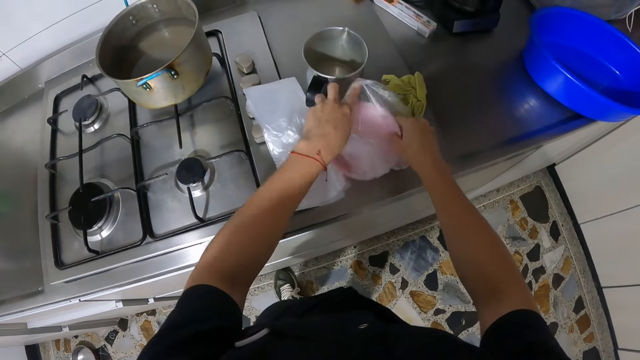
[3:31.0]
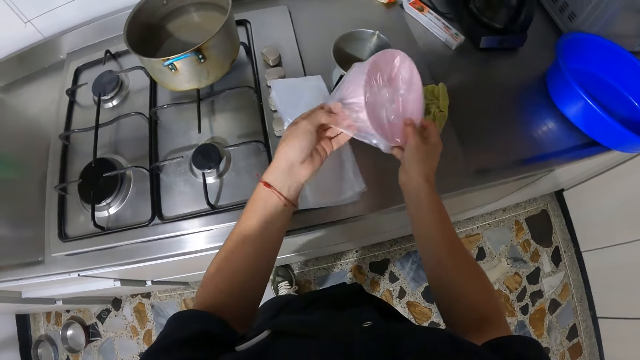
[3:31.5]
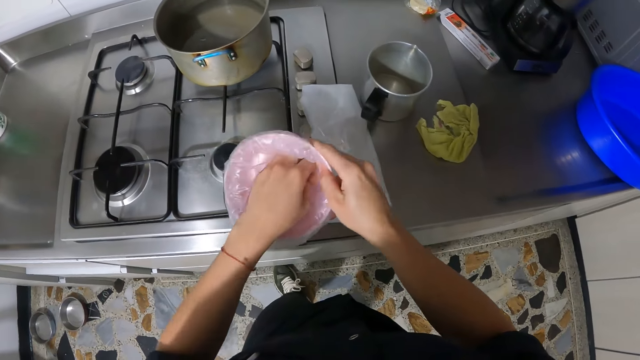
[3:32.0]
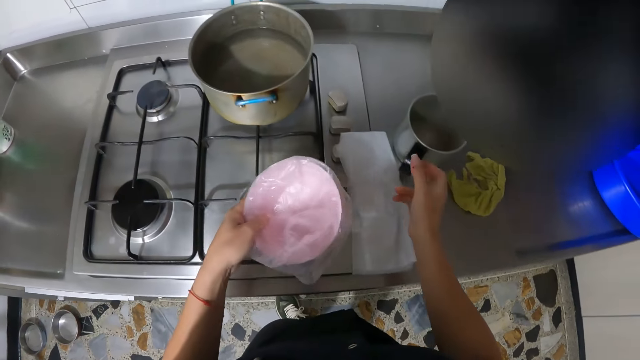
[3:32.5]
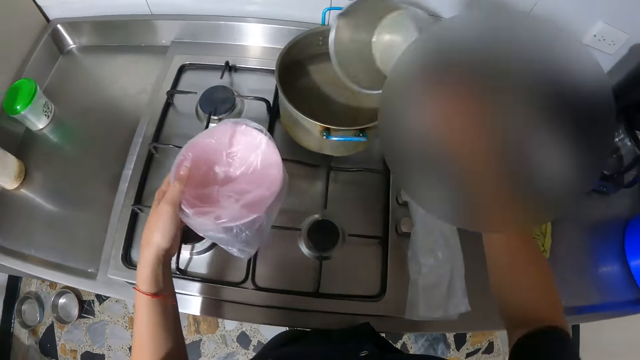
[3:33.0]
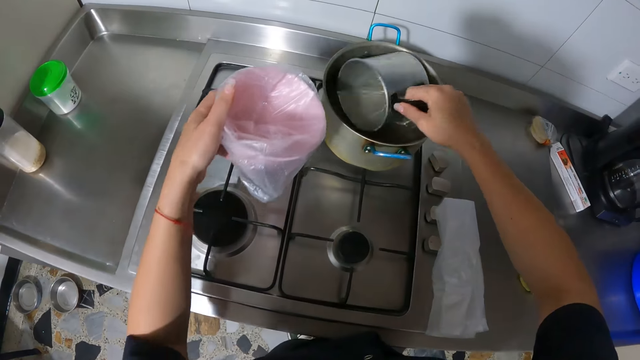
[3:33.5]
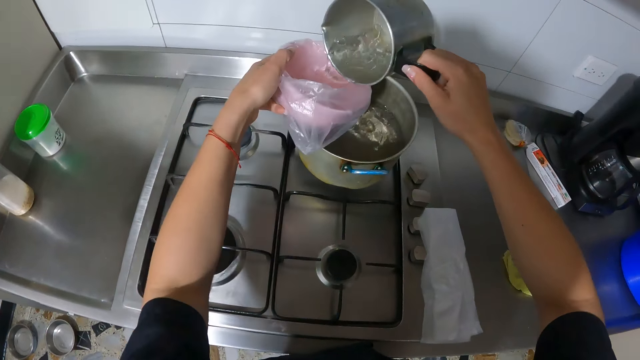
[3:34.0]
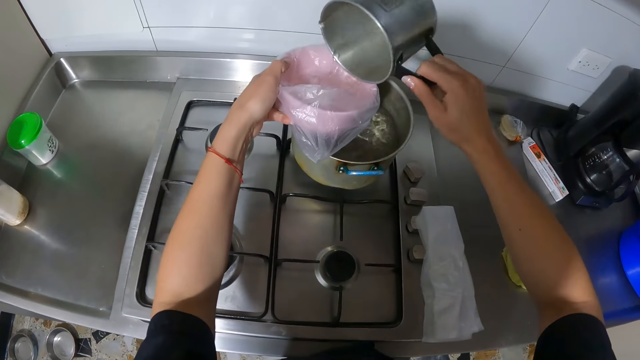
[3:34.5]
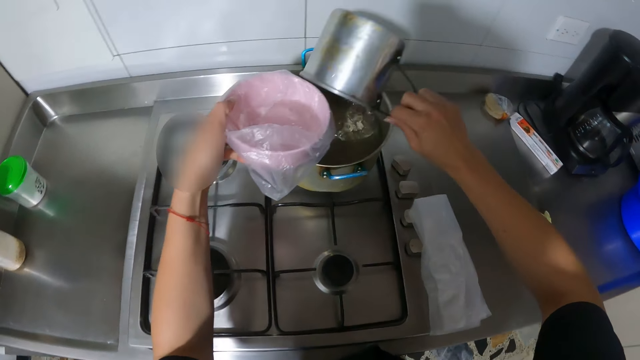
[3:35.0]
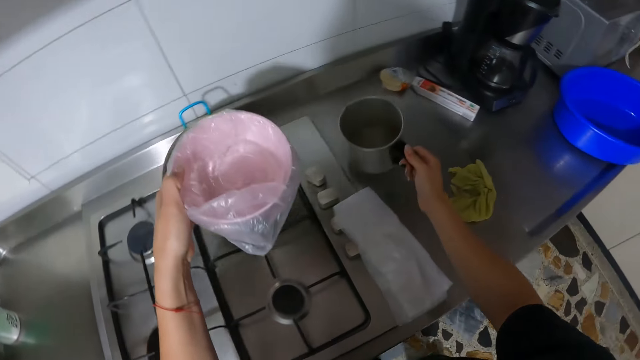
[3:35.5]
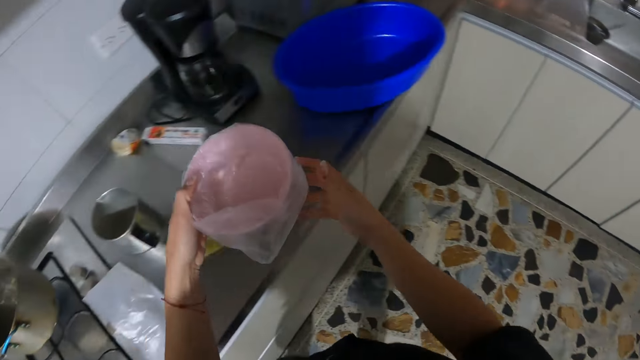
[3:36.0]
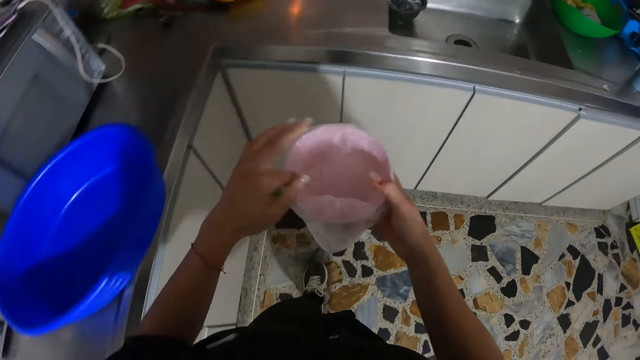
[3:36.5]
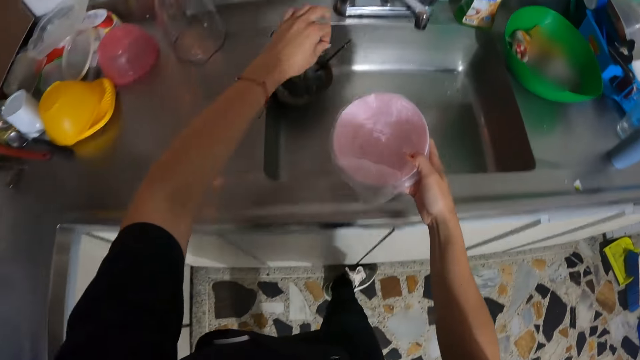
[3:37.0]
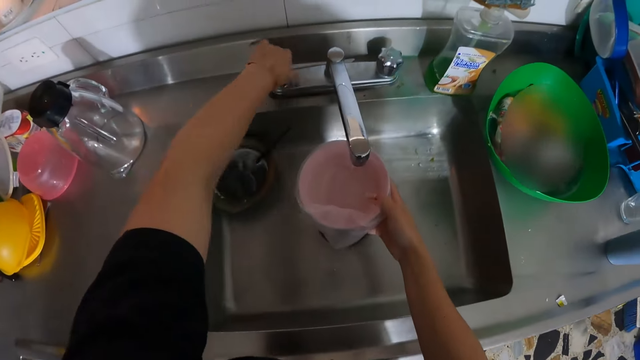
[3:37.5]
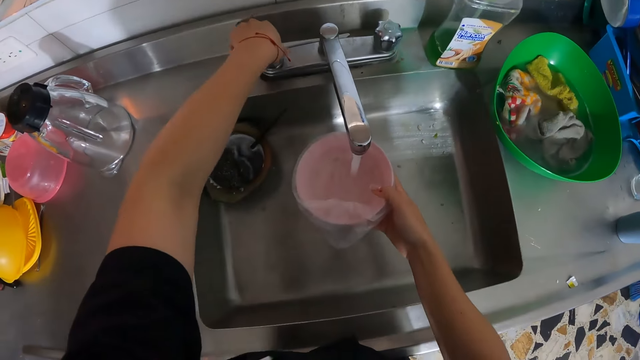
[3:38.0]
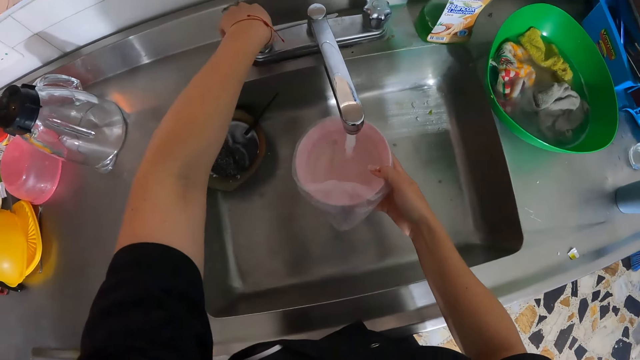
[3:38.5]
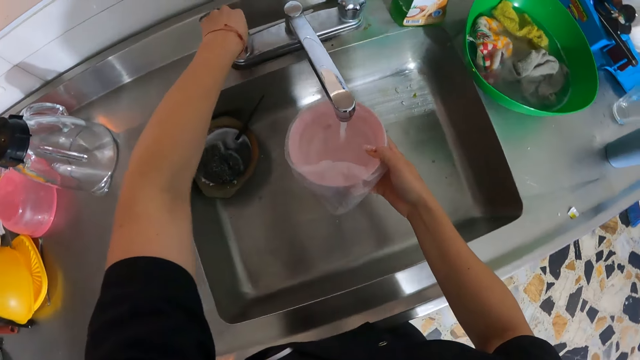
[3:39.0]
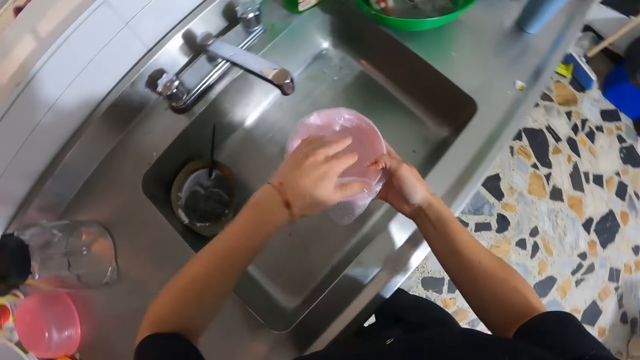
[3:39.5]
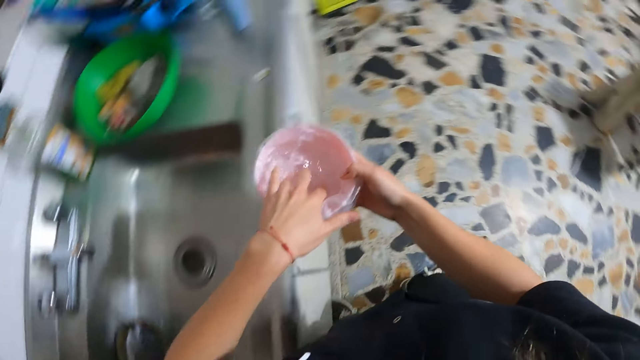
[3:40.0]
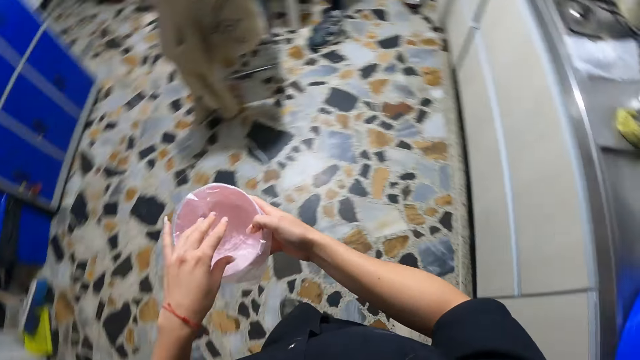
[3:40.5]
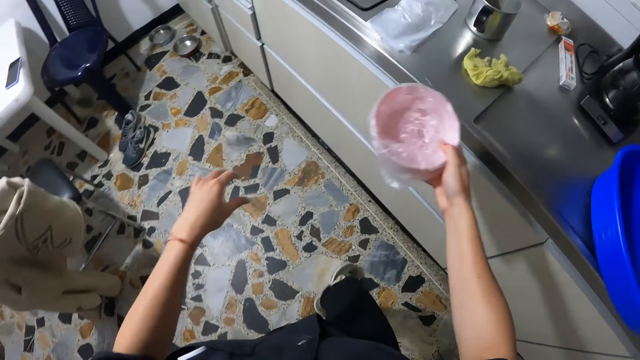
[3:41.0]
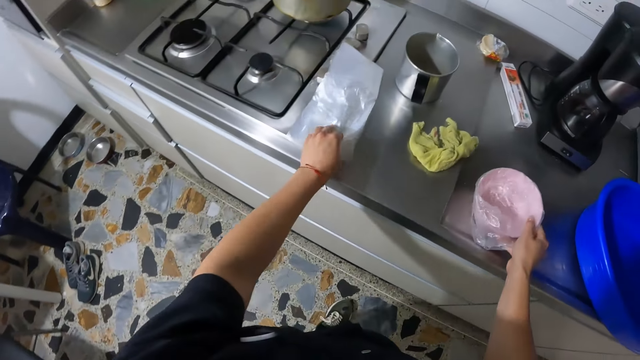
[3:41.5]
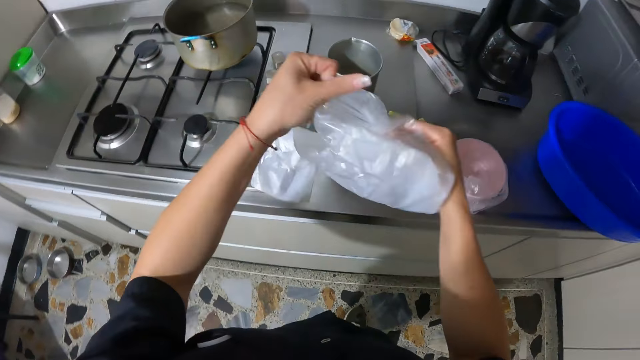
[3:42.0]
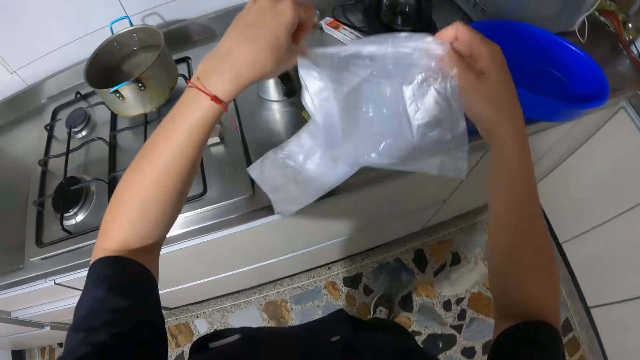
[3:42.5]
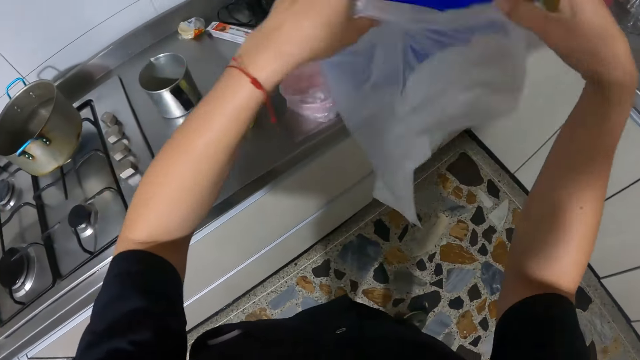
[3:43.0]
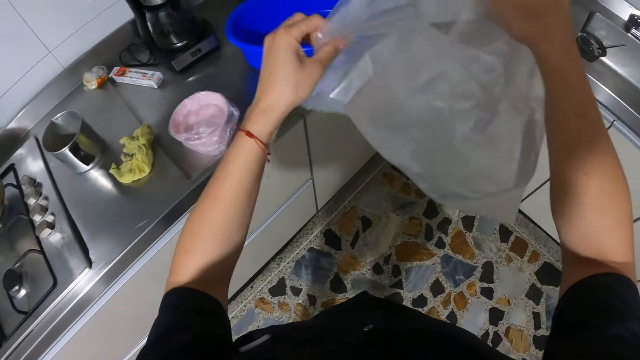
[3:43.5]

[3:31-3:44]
The camera wearer wraps the small bowl on the kitchen counter with the polythene bag with both hands. She picks the small bowl from the kitchen counter with the polythene bag on both hands. She places the paper inside the bowl. She picks a cup from the kitchen counter with her right hand. She takes some water with the cup in her right hand from the pot of water on the cooker. She pours some water from the cup in her right hand into the small bowl wrapped with the polythene bag in her left hand. She pours some water from the cup in her right hand into the pot of water on the cooker. She drops the cup on the kitchen counter with her right hand. She walks around the house. She passes the small bowl wrapped with the polythene bag from her left hand to her right hand. She opens a tap on a kitchen sink with her left hand. She places the small bowl wrapped with the polythene bag under the tap with her right hand. She fills the bowl with water. She closes the tap on the kitchen sink with her left hand. She stirs the water in the small bowl wrapped with the polythene bag with her left hand. She touches the water in the bowl. She walks around the house. She drops the small bowl wrapped with the polythene bag on the kitchen counter with her right hand. She picks the polythene bag or paper bag from the kitchen counter with her left hand. She opens the polythene bag with both hands. She moves the paper bag.

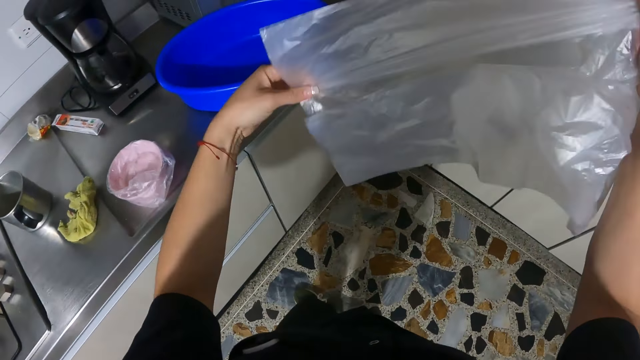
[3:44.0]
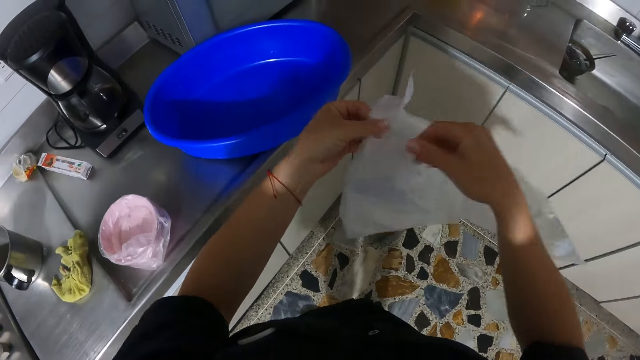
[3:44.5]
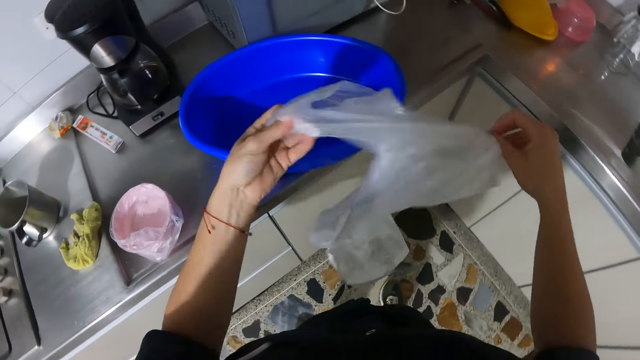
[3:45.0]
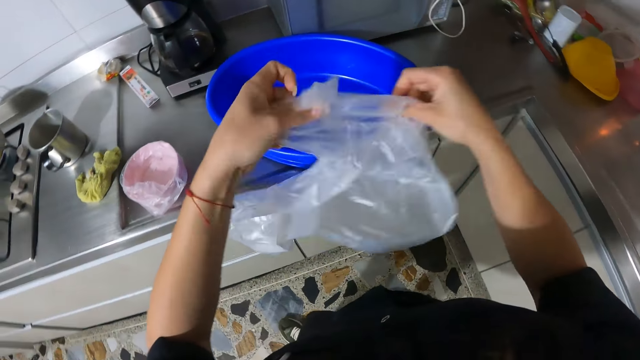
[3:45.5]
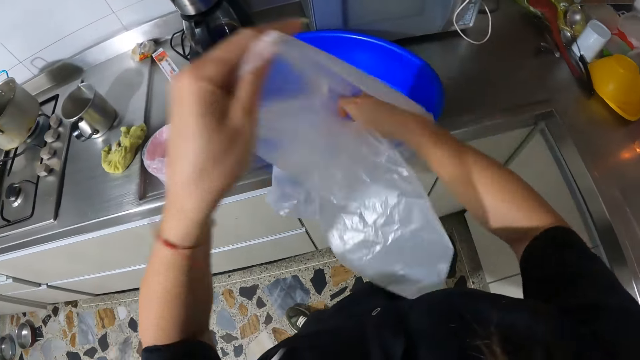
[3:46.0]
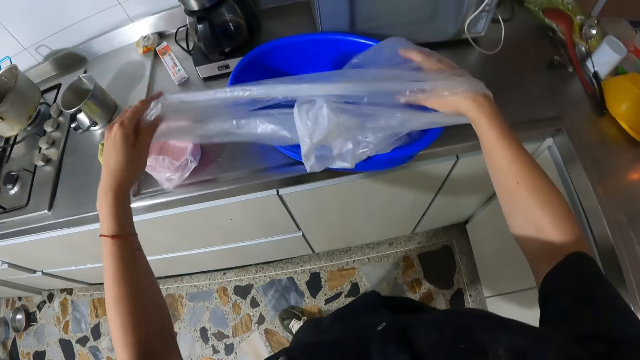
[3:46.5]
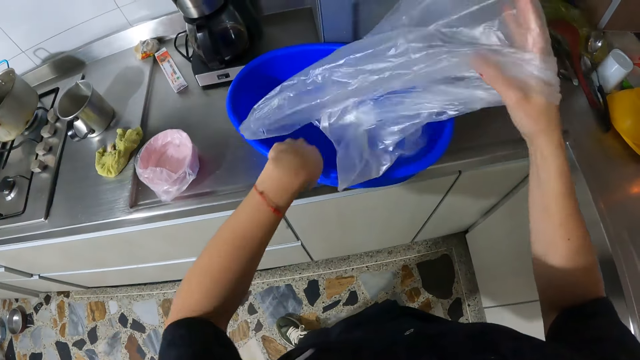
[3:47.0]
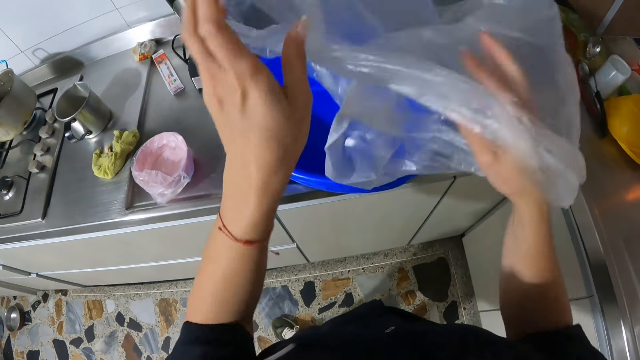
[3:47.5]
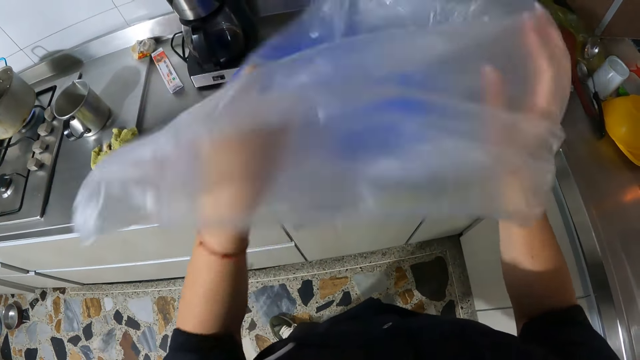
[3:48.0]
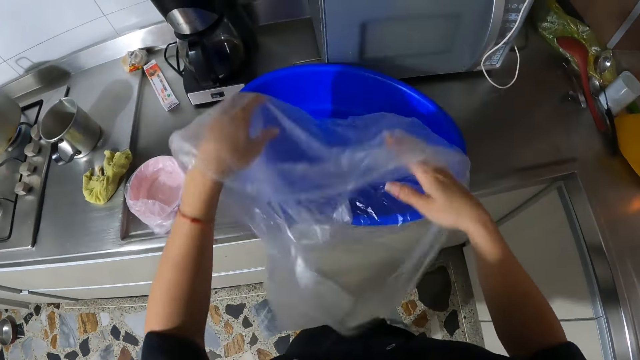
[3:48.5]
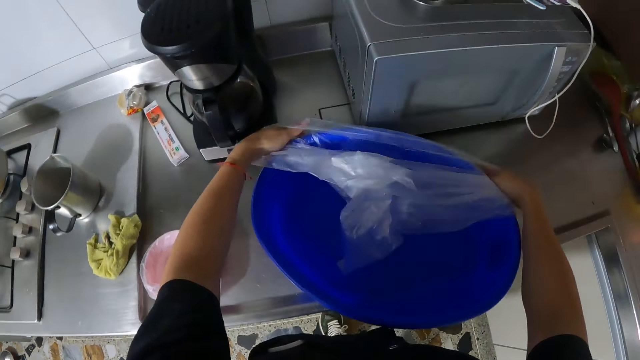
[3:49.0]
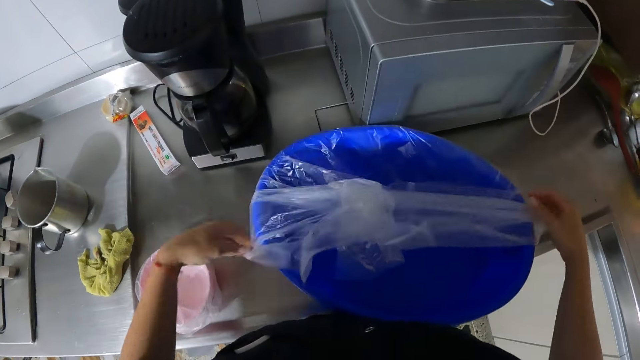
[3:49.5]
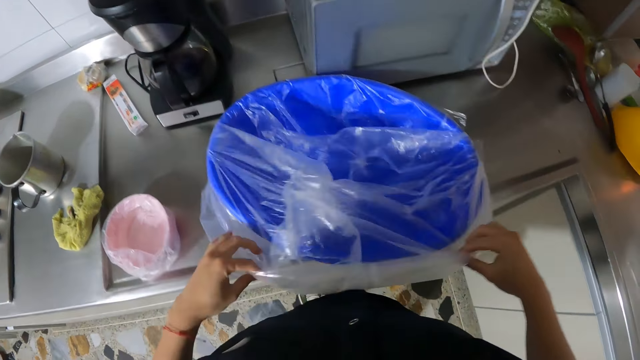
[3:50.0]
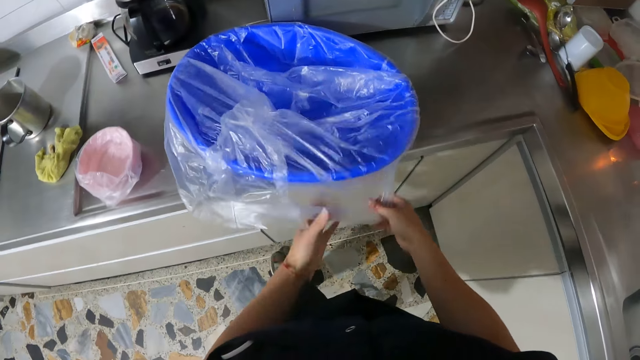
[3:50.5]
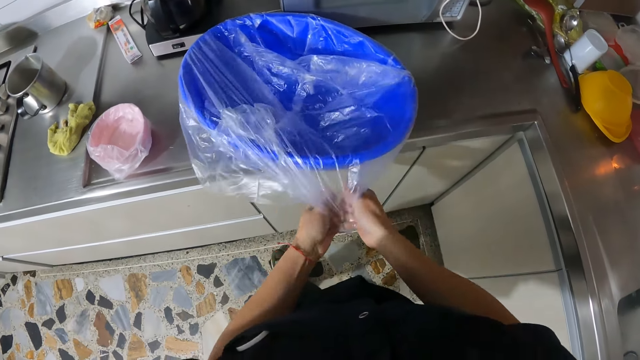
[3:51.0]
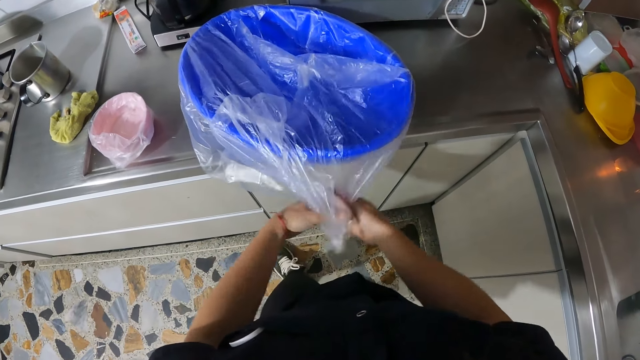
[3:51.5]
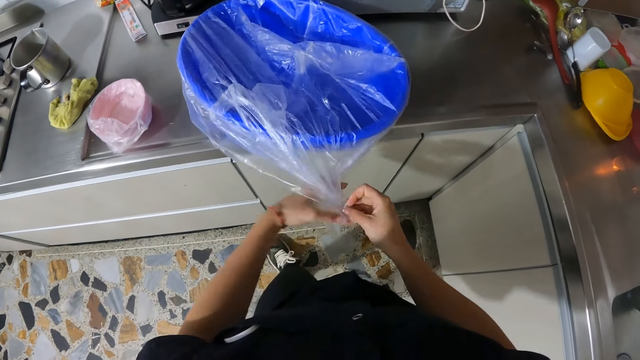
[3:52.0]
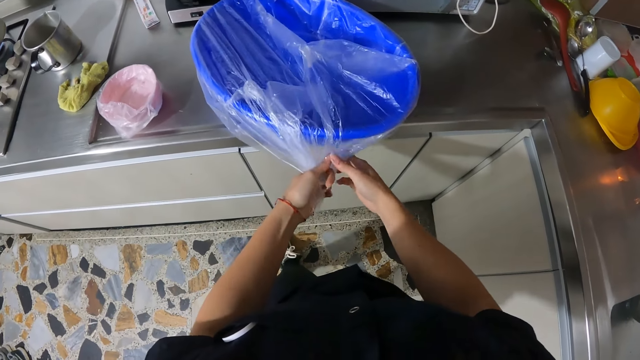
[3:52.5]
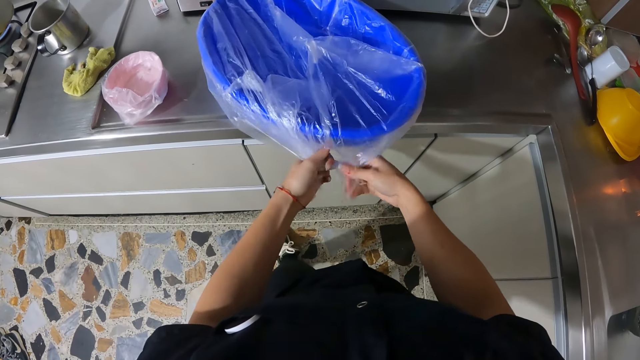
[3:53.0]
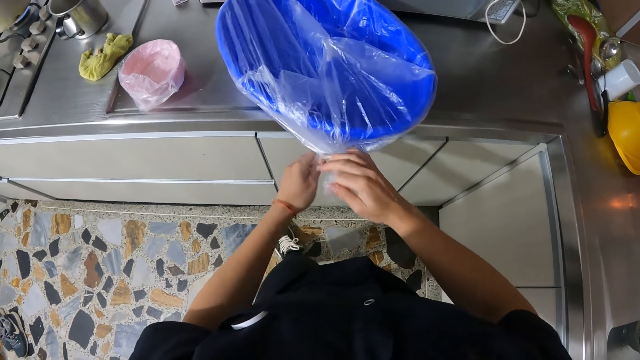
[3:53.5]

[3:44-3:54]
The camera wearer opens the paper bag. She wraps a big bowl on the kitchen counter with the polythene bag with both hands. She places the paper bag in the basin. She tears the polythene bag wrapped on the big bowl on the kitchen counter with both hands. She ties the polythene bag wrapped on the big bowl on the kitchen counter with both hands.
